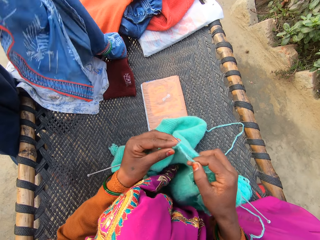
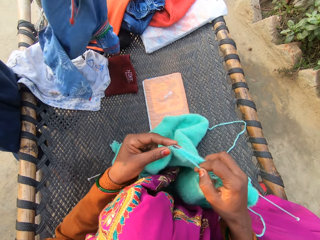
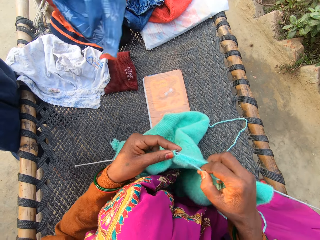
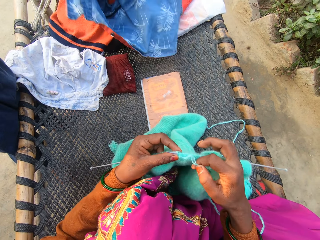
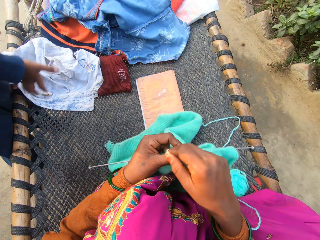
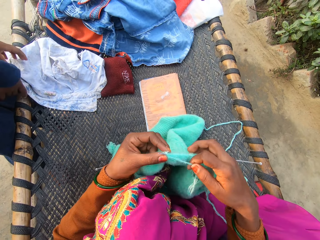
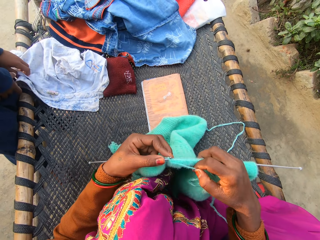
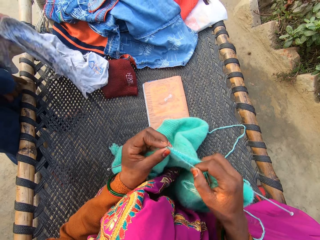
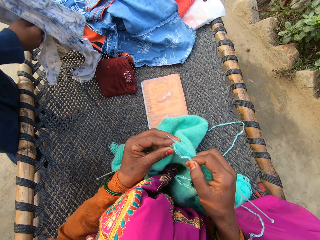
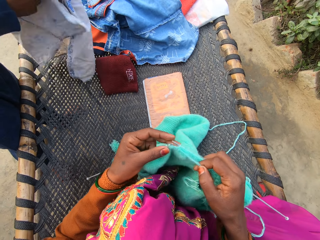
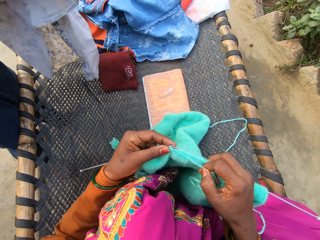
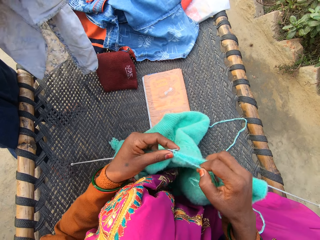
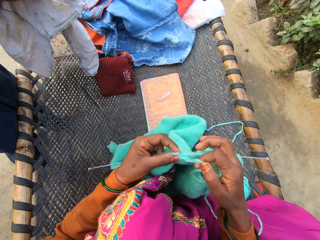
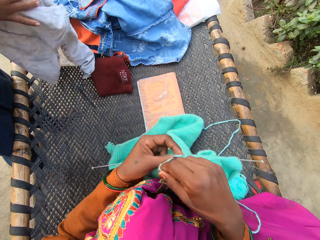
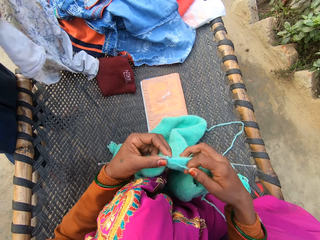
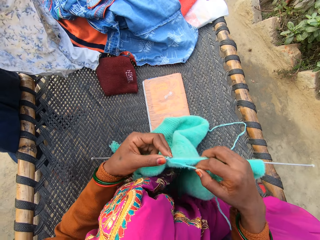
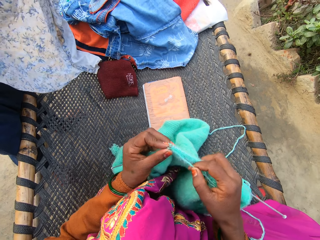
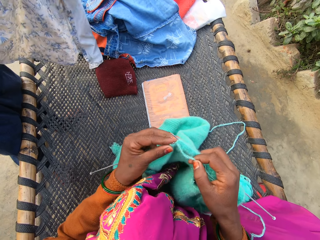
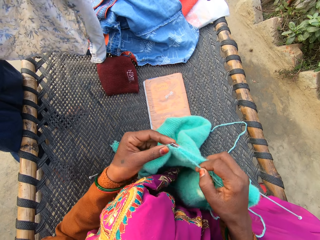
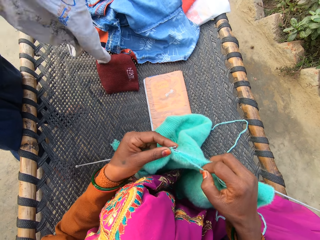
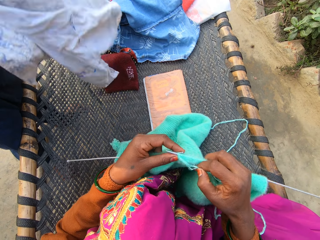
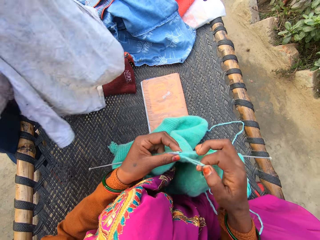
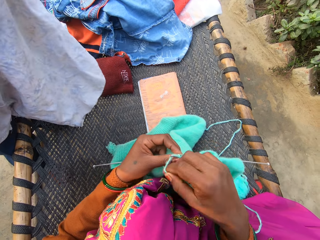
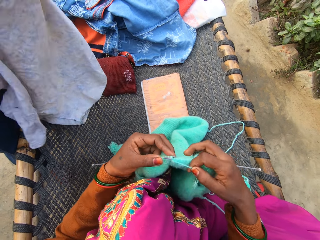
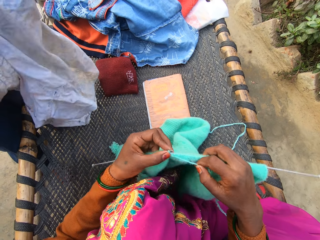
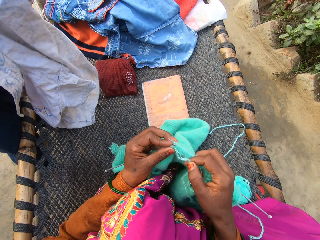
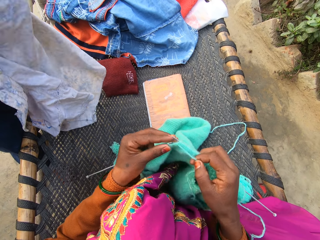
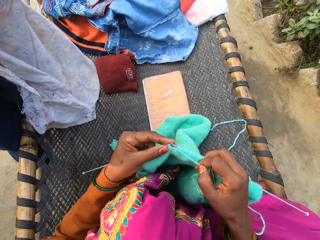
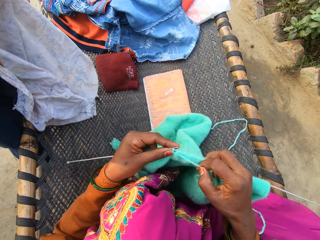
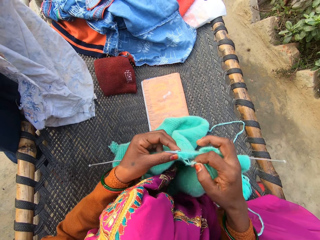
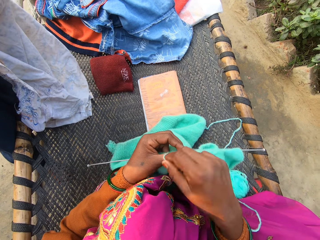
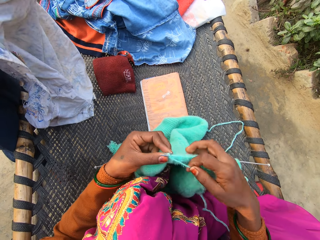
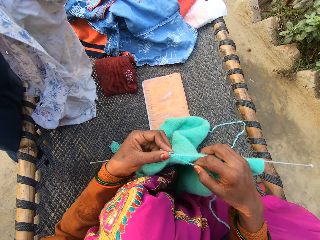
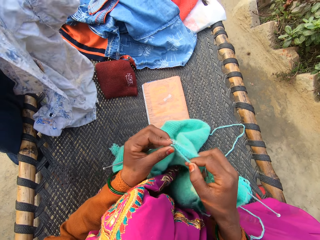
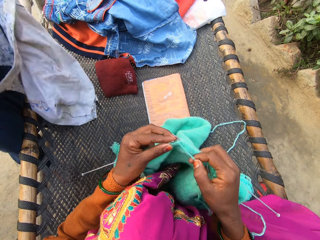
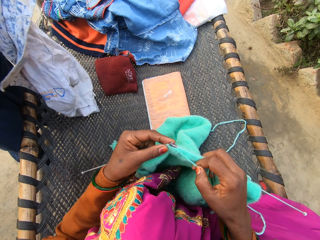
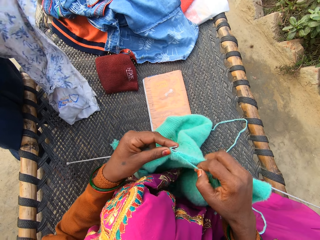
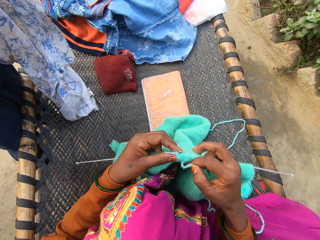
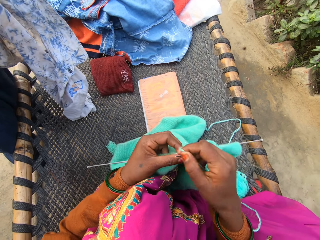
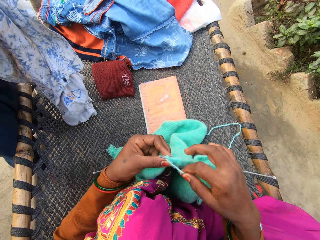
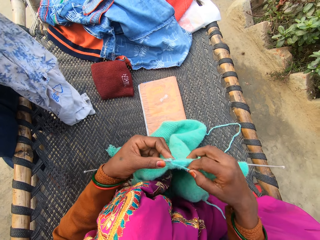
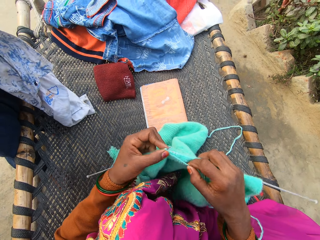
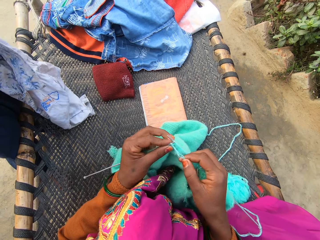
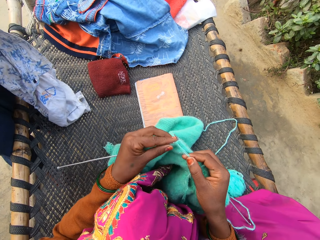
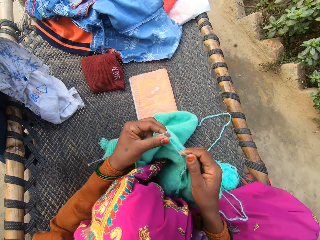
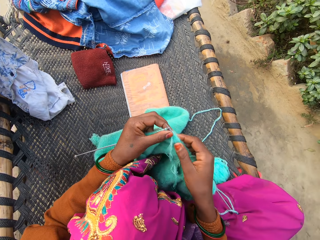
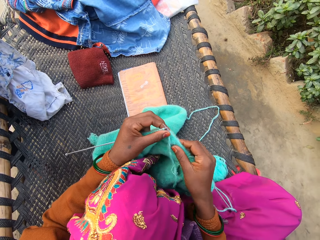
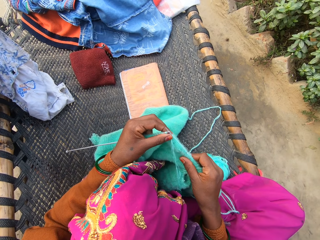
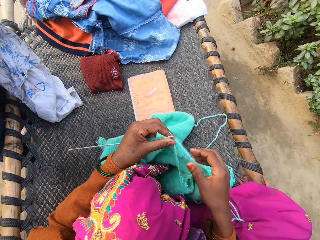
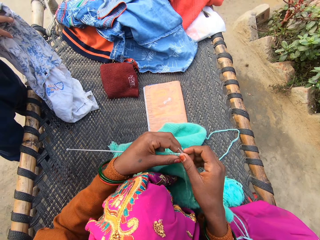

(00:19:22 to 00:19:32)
A man turns the shirt. The man drops the shirt on the rattan mat with both of his hands, picks up another shirt from the rattan mat with his left hand, and adjusts the shirt with both of his hands on the mat. The camera wearer weaves the fabric. The man turns the shirt. The camera wearer moves the thread repeatedly. They weave the fabric and move the thread.

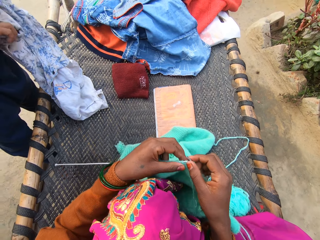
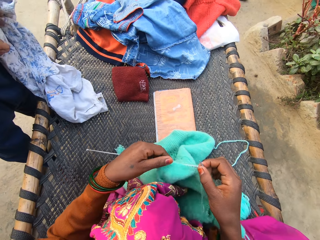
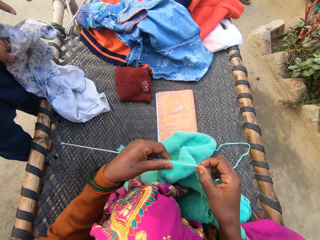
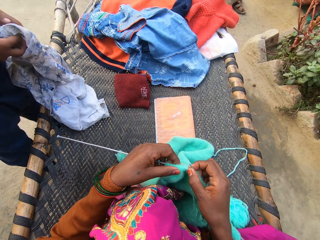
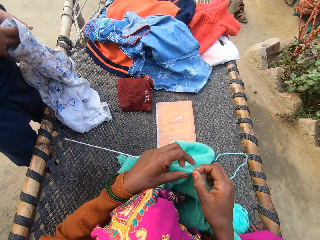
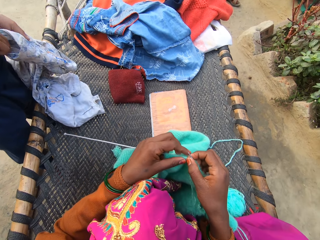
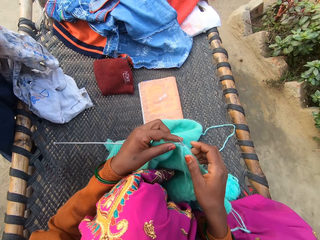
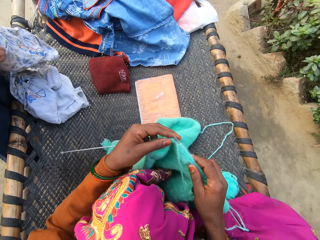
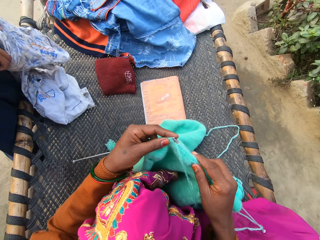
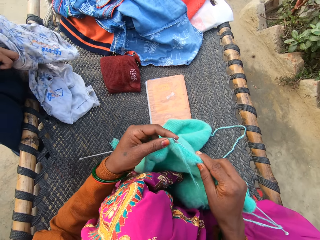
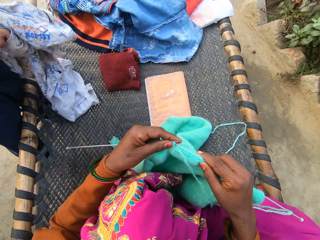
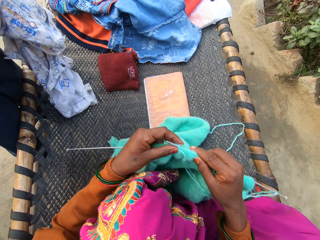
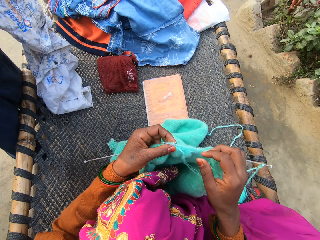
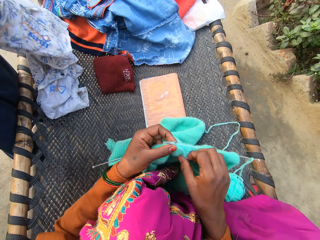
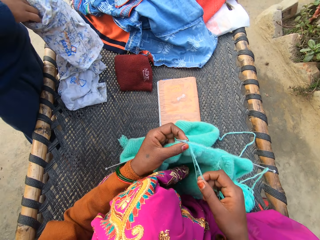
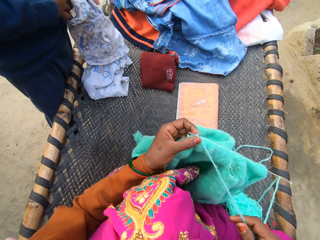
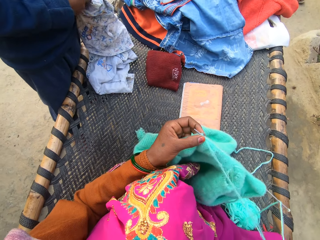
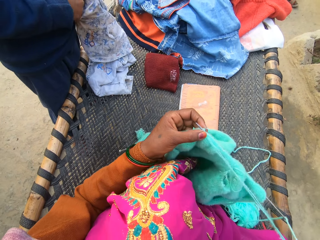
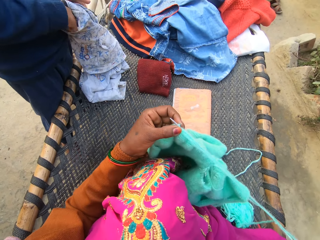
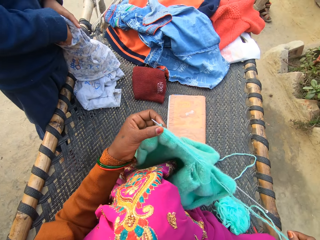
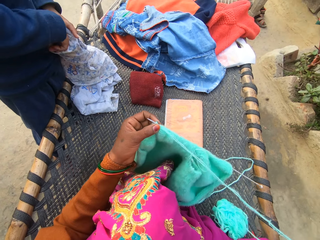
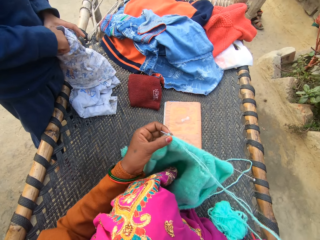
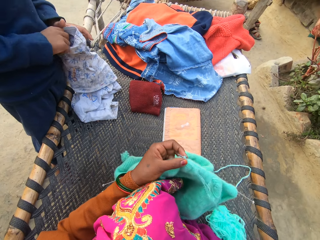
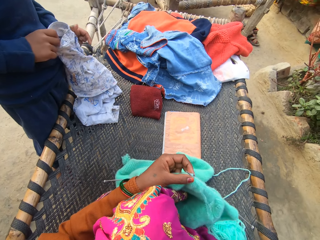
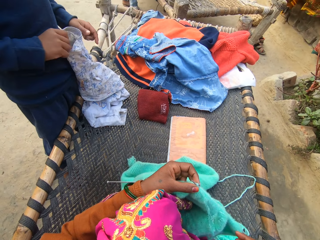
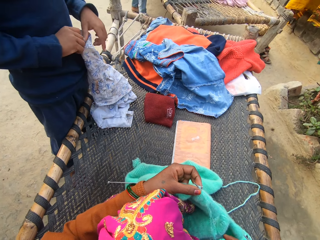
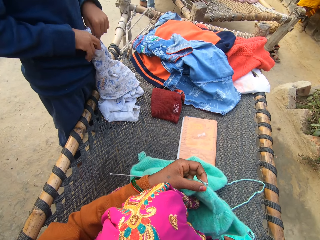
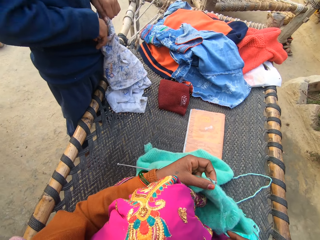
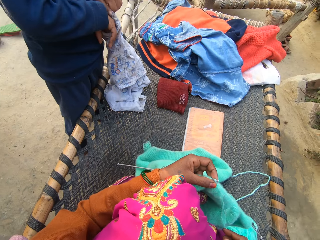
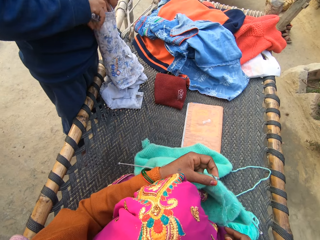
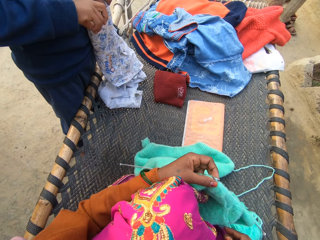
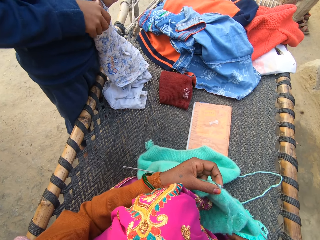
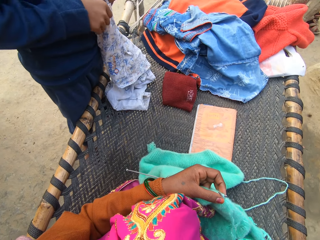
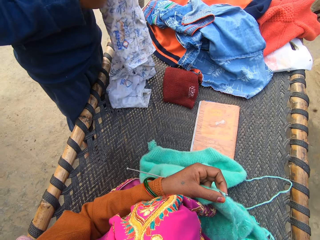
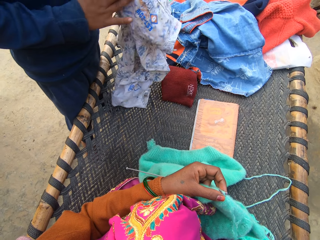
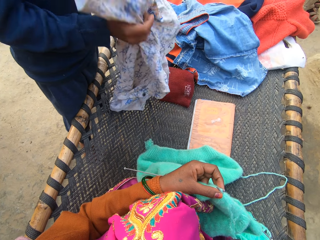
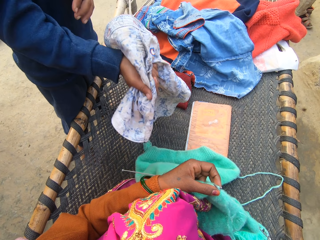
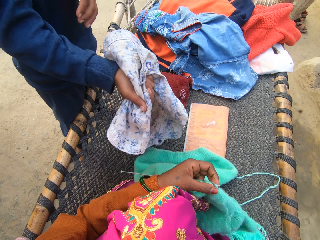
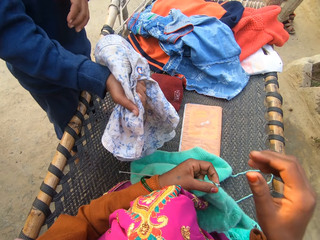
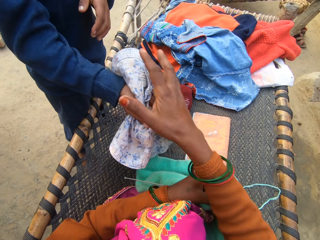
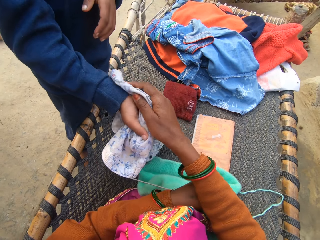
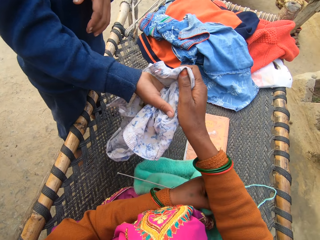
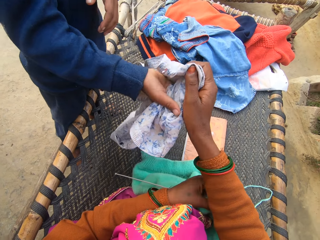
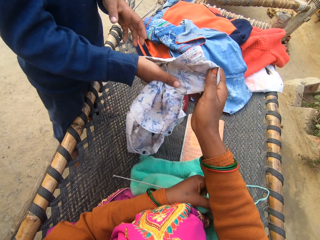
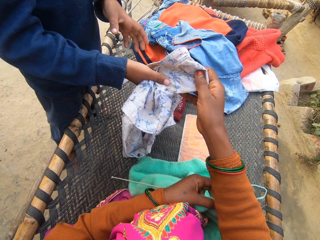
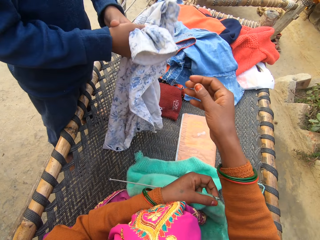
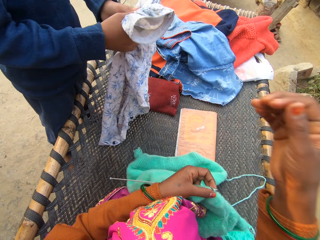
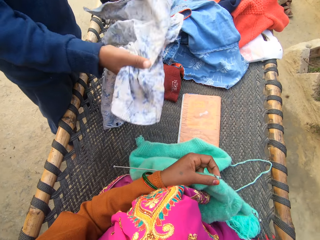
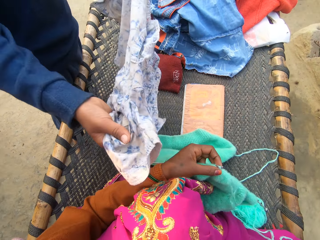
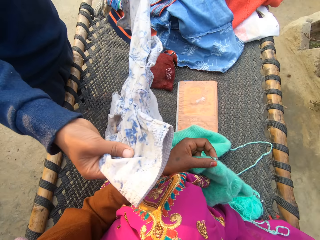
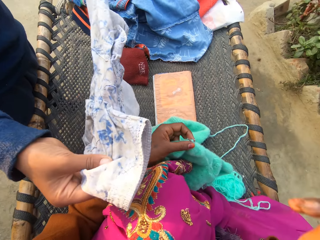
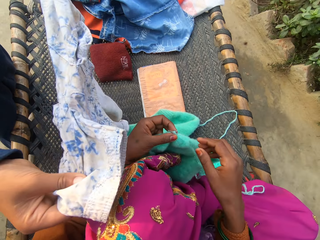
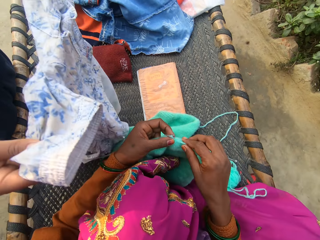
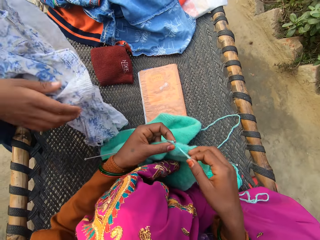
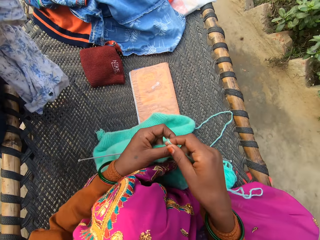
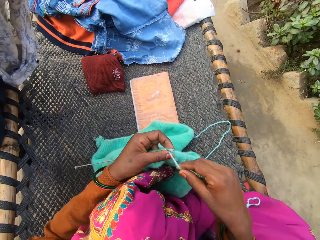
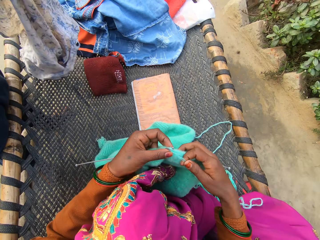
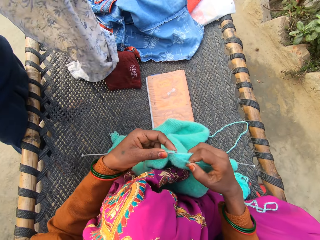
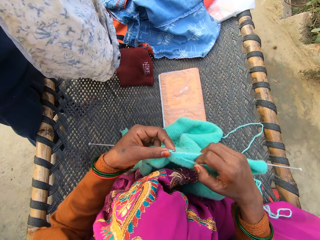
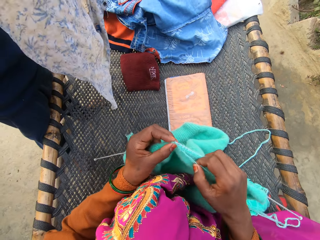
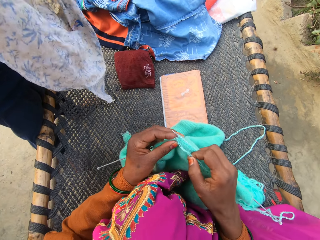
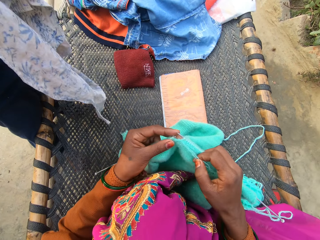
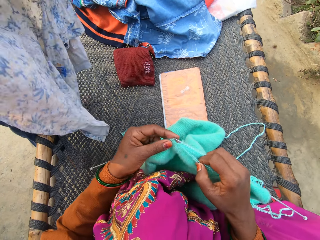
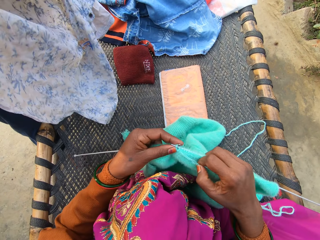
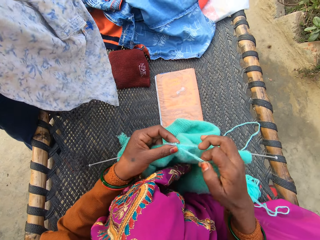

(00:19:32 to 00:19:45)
A man holds the shirt. The camera wearer stretches the fabric and weaves the fabric. She pulls the thread of the yarn with her right hand on the rattan mat. The man unfolds the shirt. The man gives the shirt to the camera wearer. The camera wearer grabs the shirt with her right hand from the right hand of the man. She touches the shirt on the man's hand. The man pulls the shirt from the camera wearer with his right hand and holds the shirt with both of his hands. The camera wearer moves the hand. The man stretches the shirt. The camera wearer knits the yarn with knitting needles in both of her hands on the rattan mat. The man adjusts the shirt with both of his hands. The man holds the shirt.
